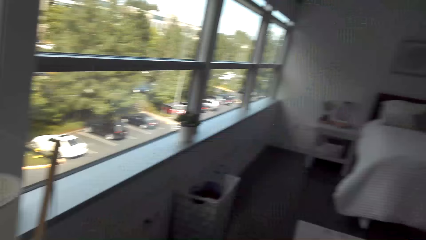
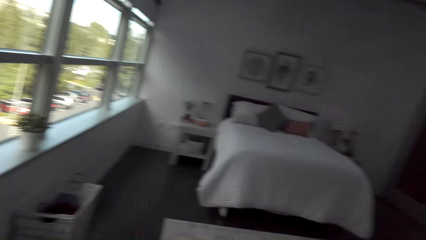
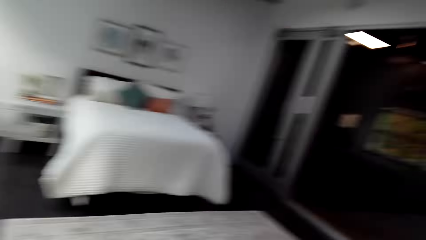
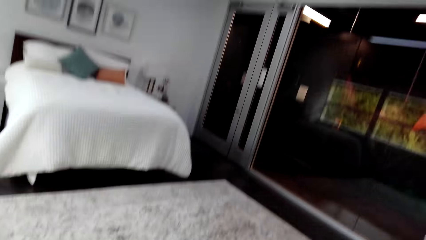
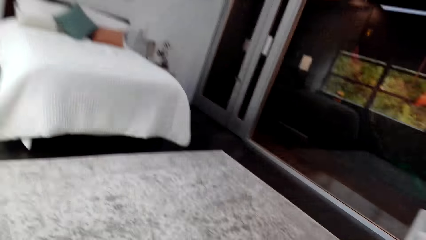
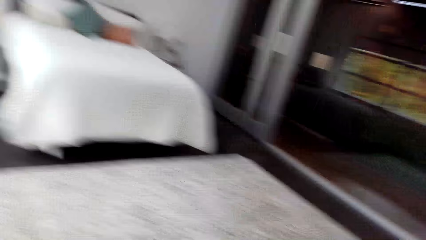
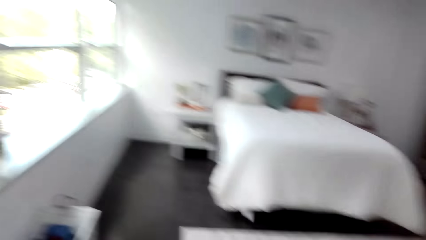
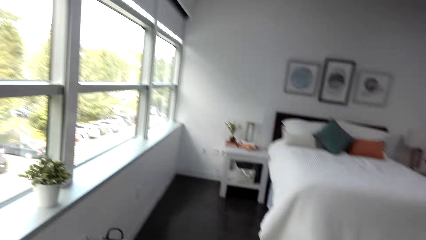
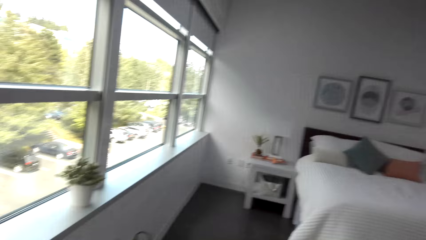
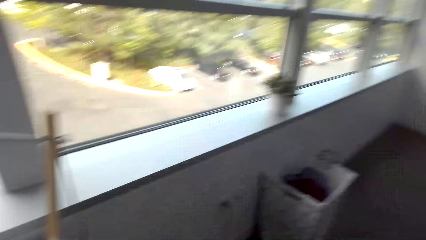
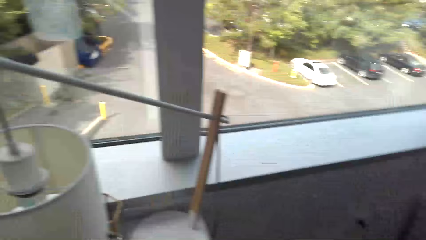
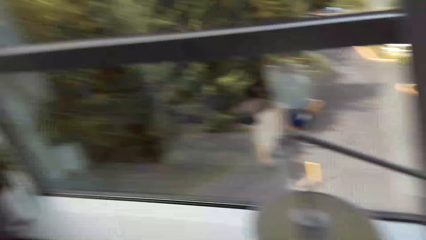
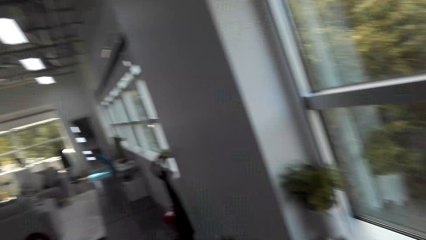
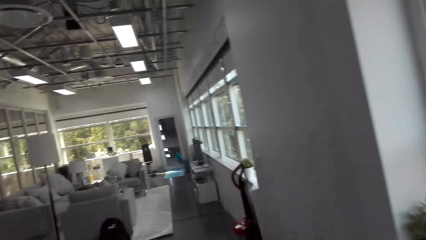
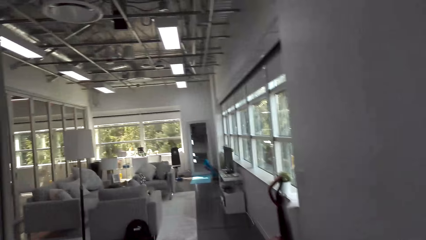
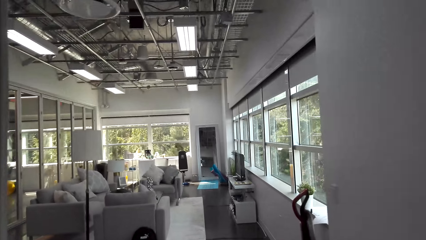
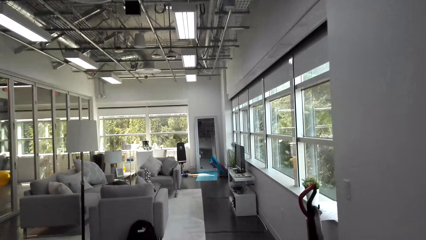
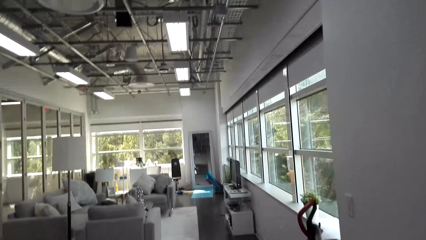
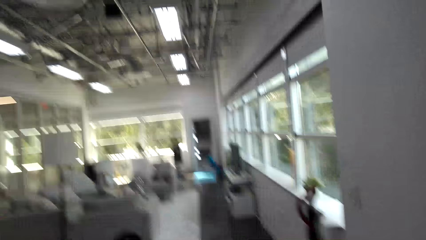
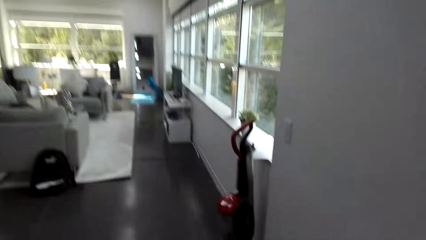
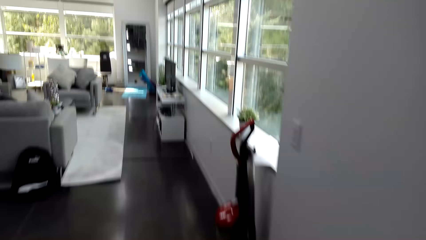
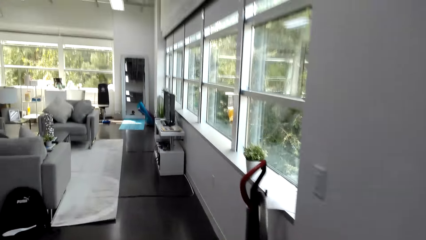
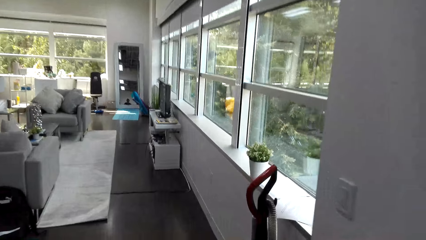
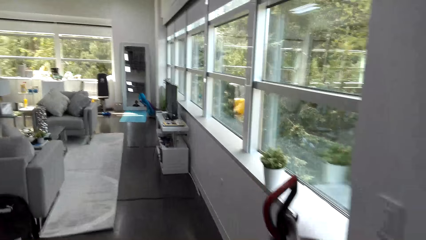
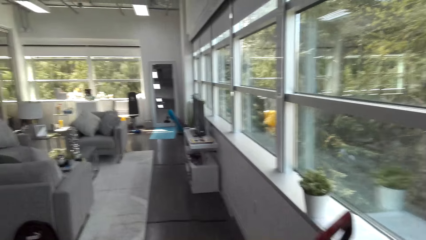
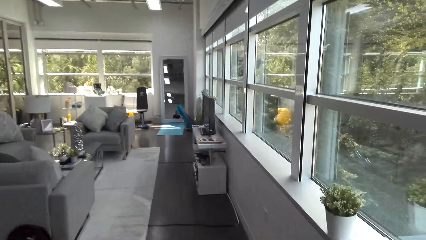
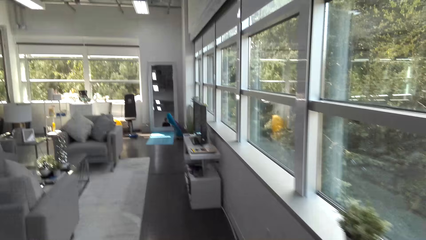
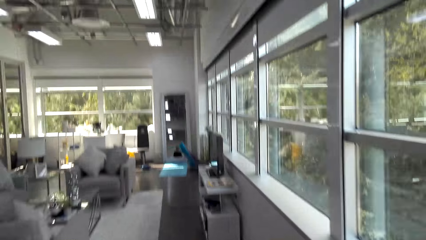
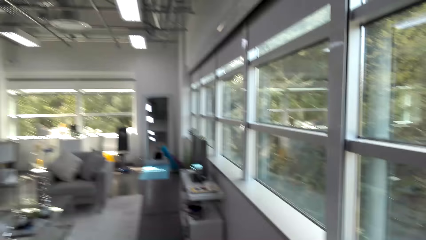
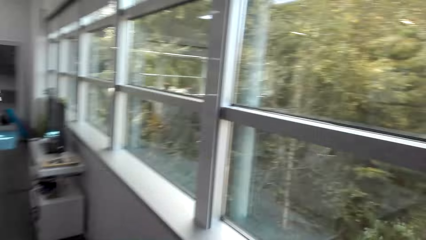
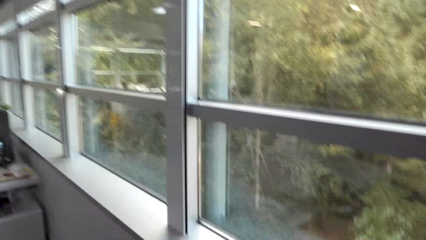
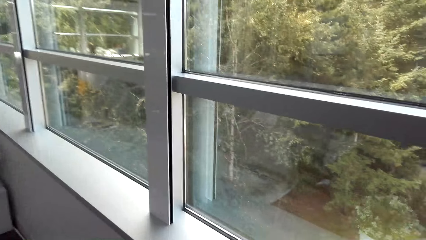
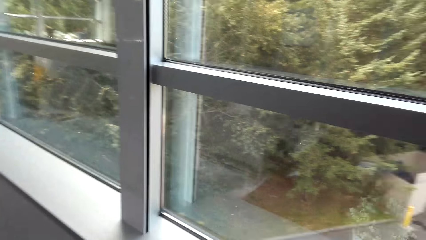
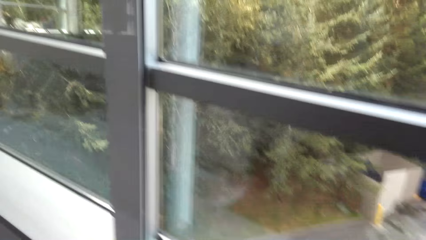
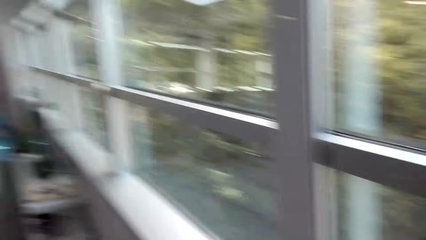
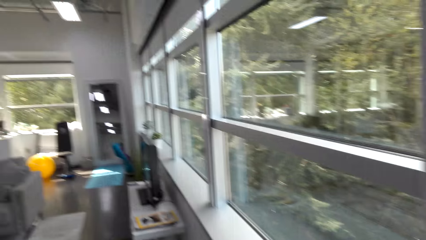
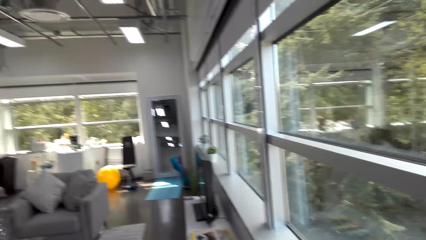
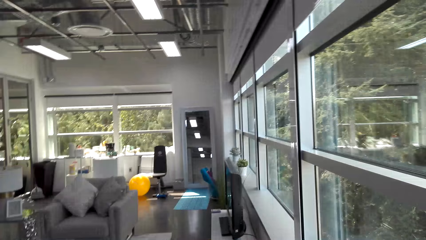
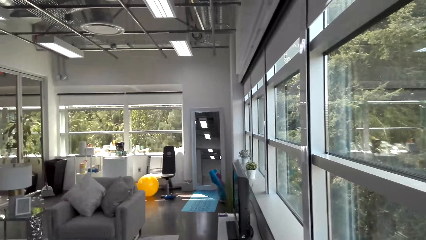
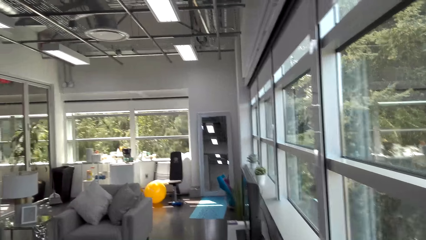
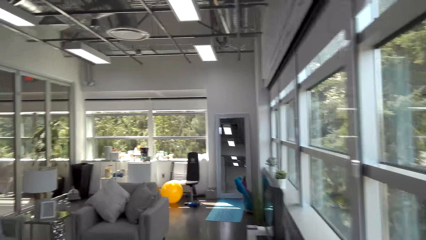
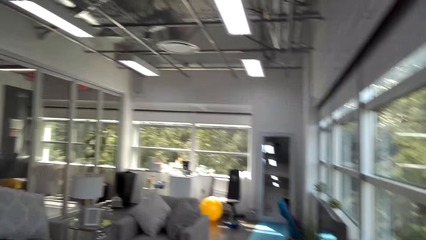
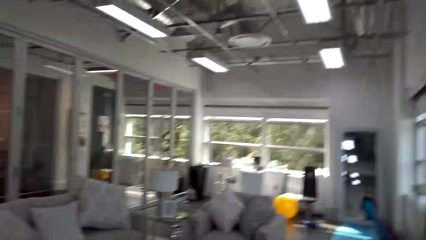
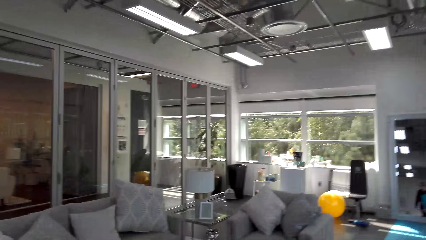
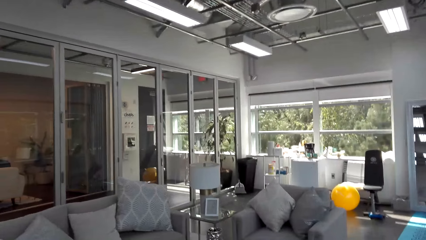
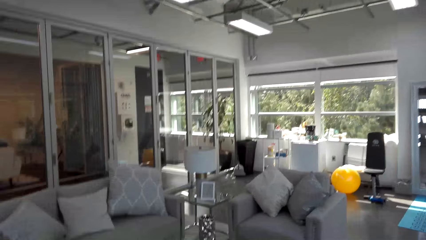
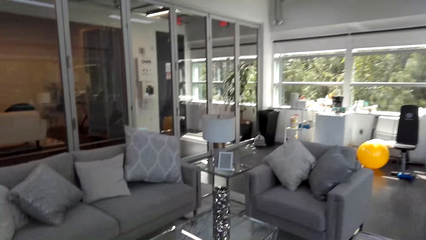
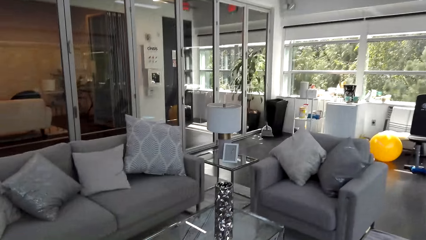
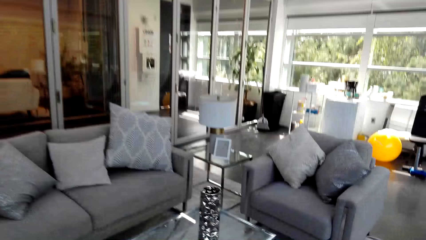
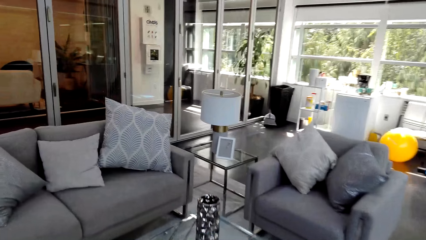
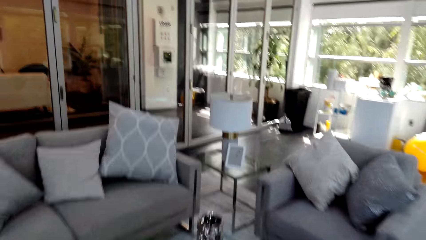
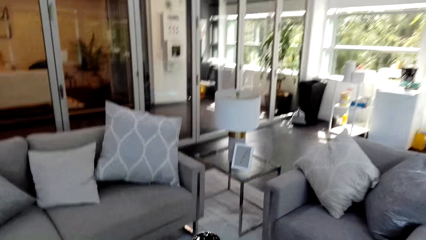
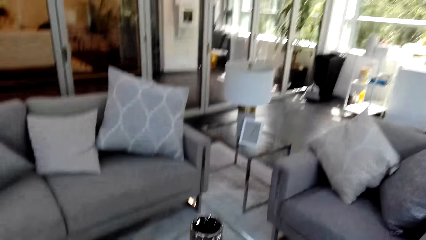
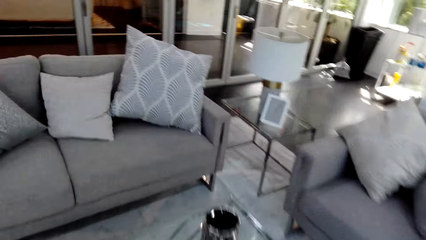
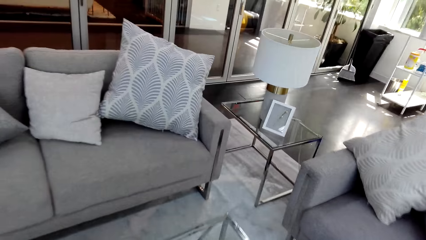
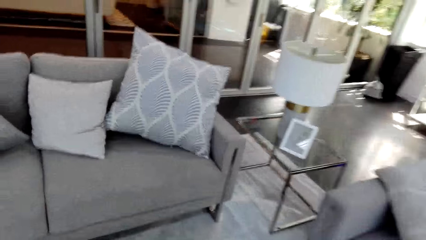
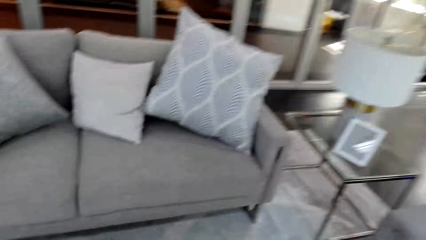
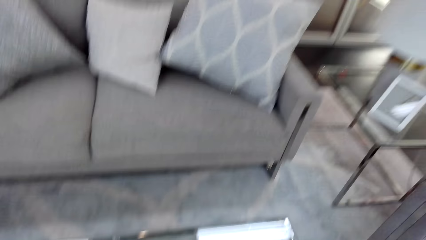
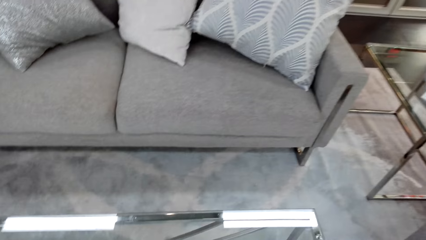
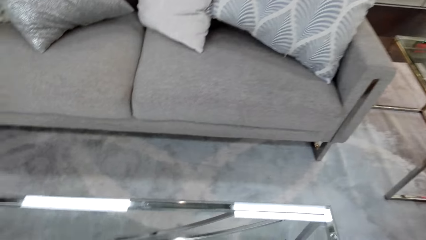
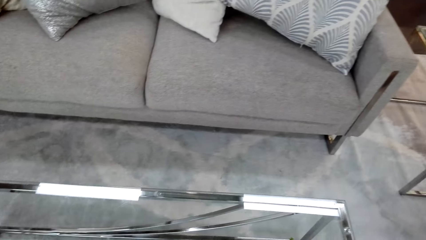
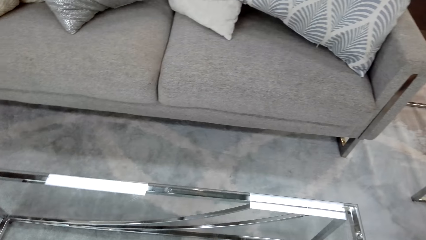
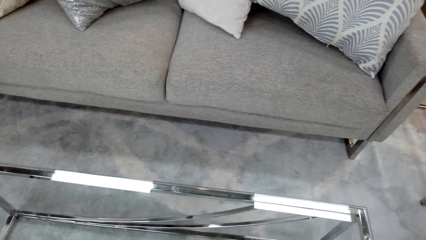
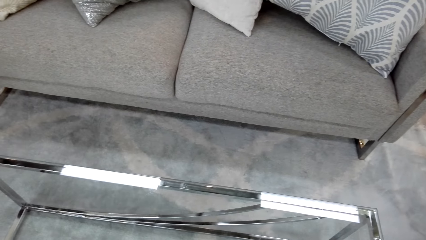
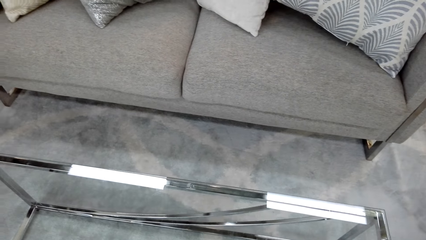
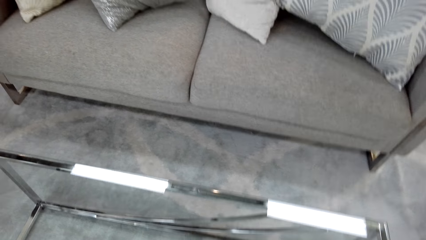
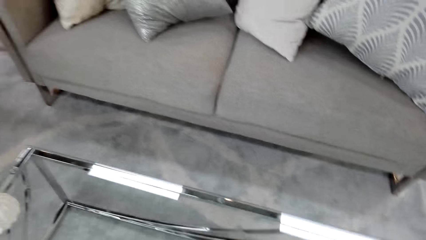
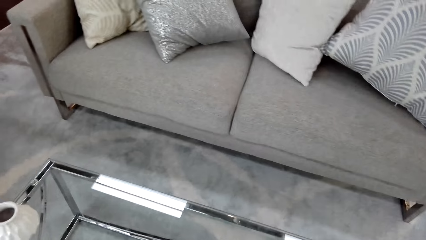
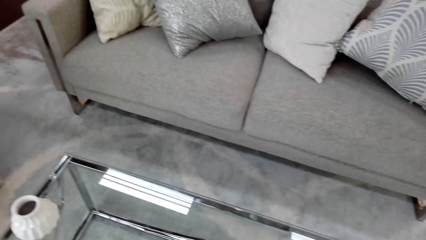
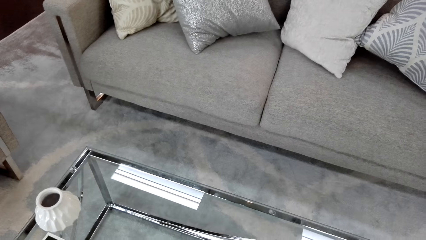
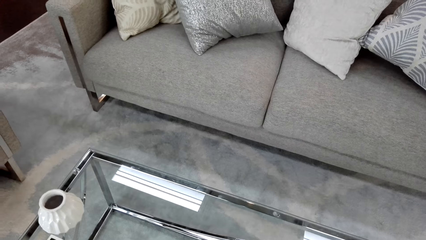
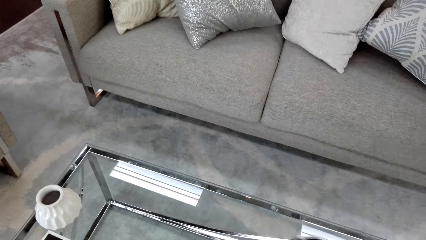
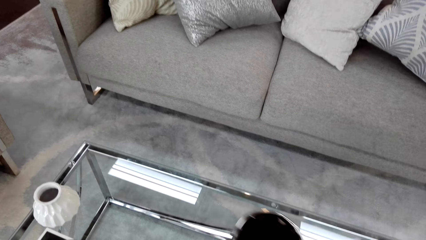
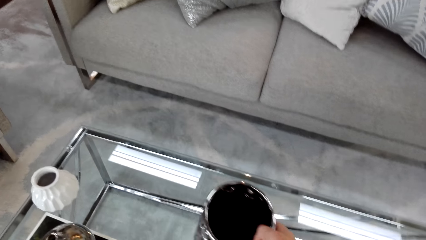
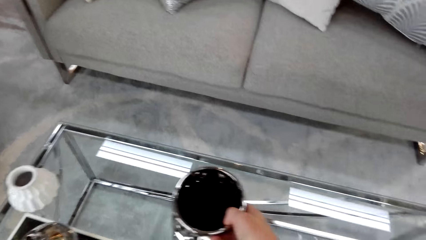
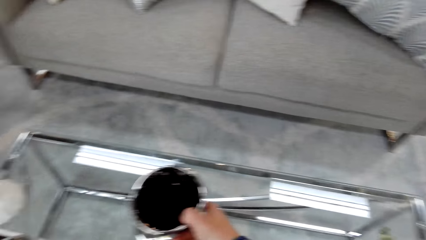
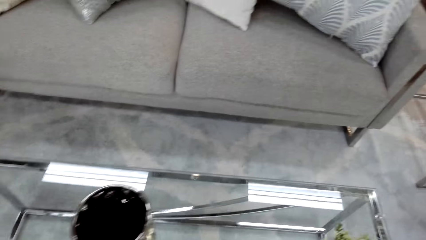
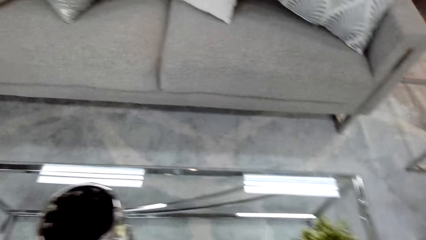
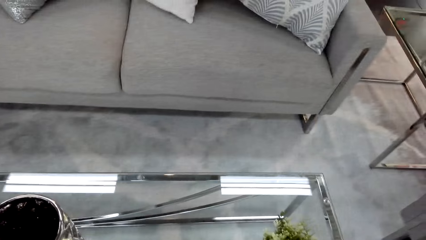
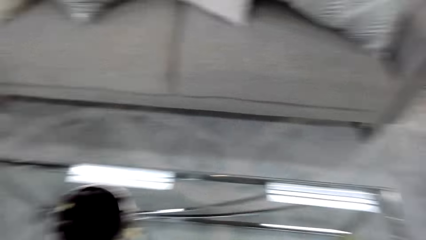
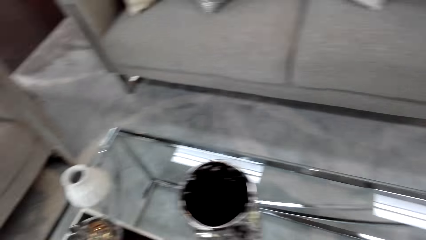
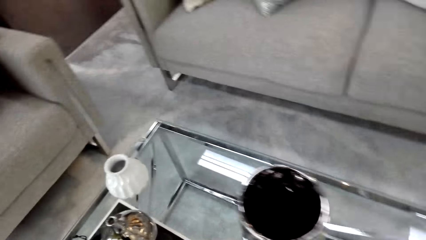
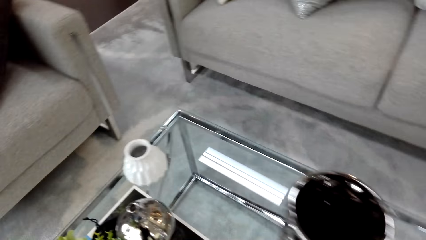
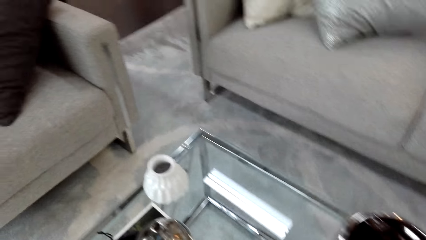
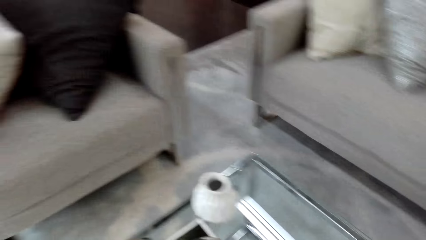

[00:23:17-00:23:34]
The camera wearer walks around the house. They exit the bedroom. They enter the living room. They walk towards the coffee table. They move a vase on the coffee table. They put a bowl aside.
